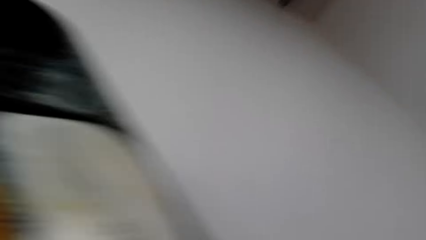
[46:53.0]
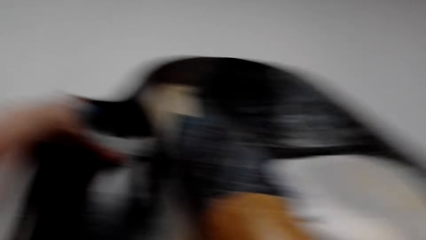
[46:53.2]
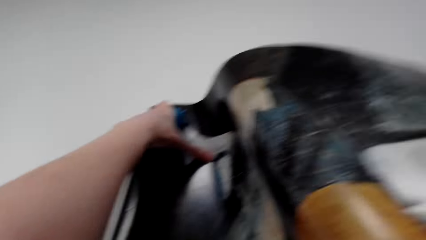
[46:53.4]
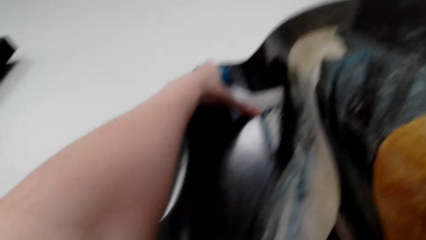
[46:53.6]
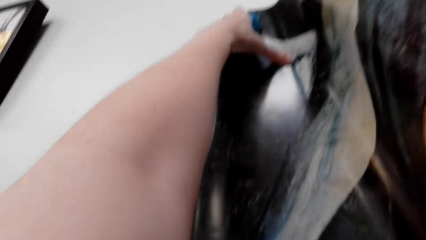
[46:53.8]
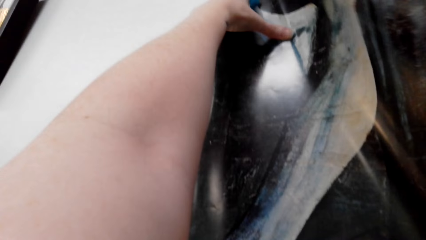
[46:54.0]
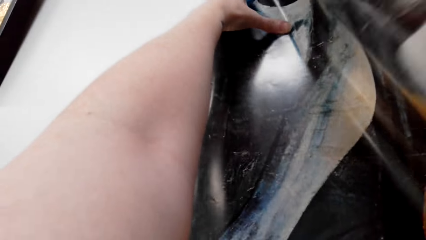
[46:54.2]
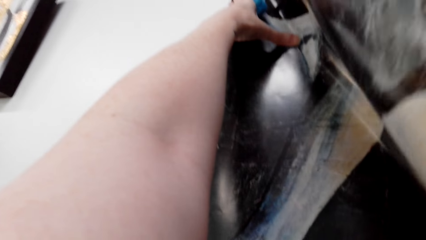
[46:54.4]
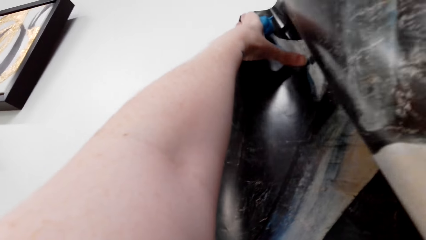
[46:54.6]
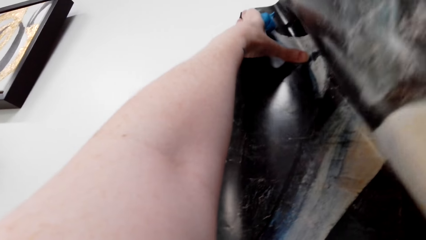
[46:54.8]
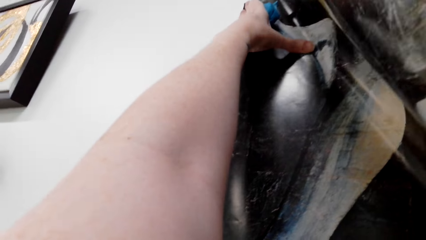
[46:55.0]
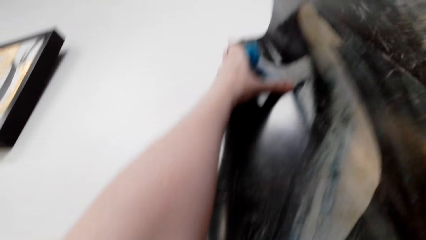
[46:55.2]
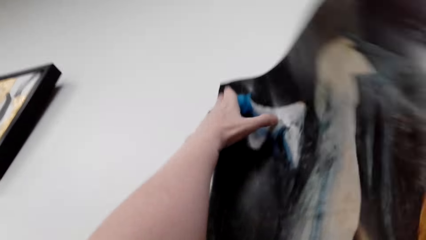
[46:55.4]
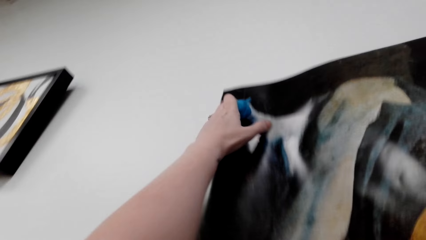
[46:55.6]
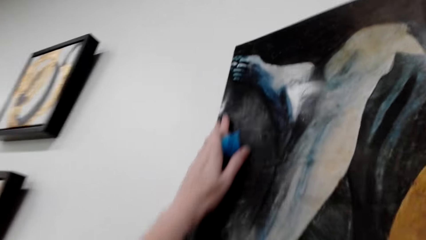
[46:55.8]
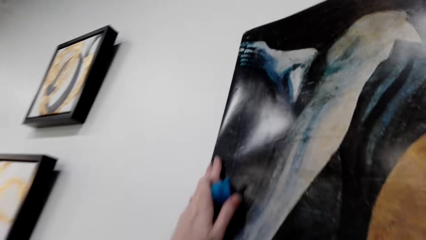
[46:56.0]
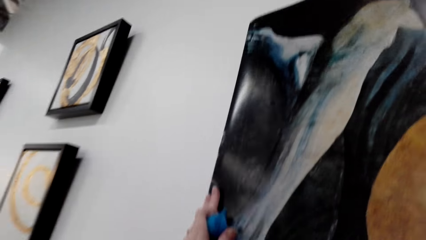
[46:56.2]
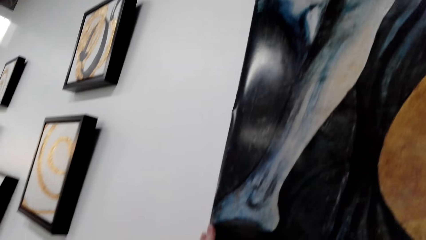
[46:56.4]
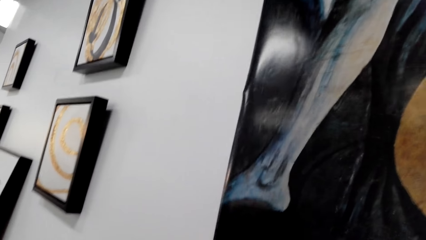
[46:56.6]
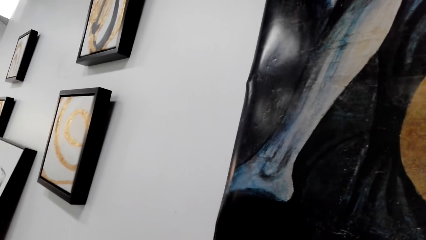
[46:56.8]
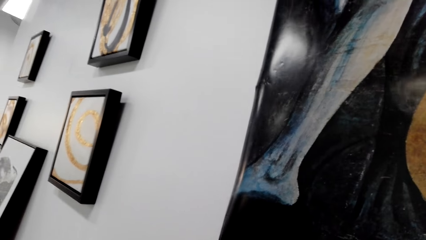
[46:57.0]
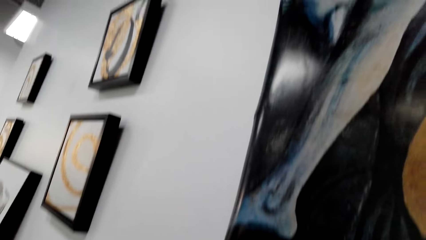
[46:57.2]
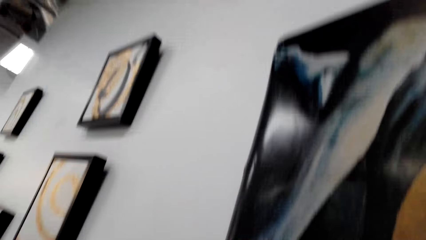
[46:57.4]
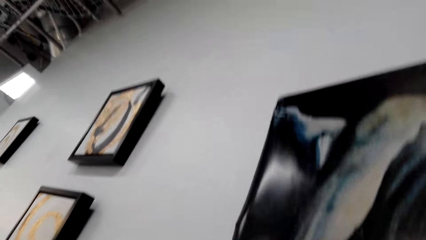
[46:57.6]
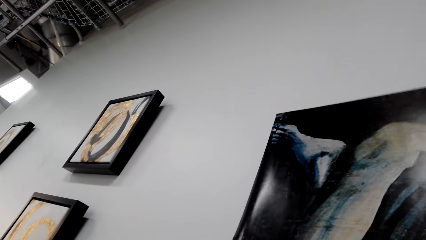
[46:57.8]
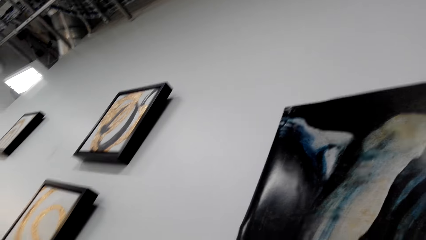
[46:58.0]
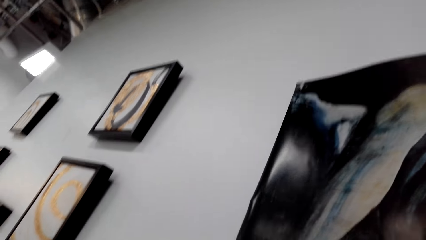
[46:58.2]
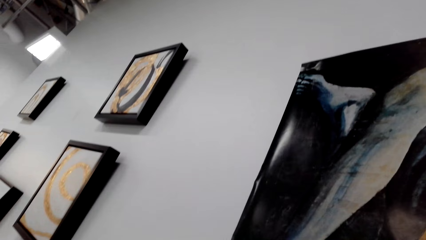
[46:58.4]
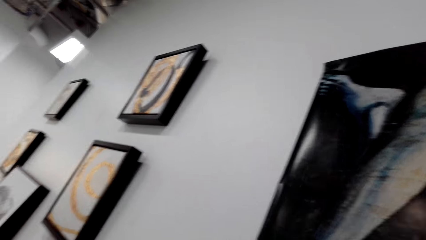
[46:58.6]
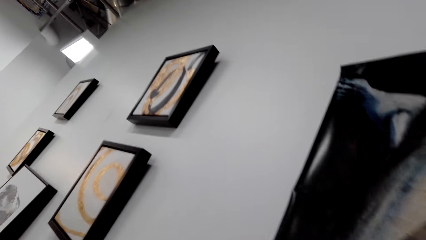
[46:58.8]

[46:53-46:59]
The camera wearer sticks the poster on the wall.

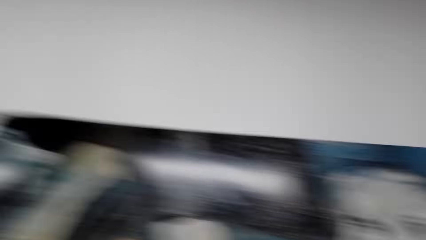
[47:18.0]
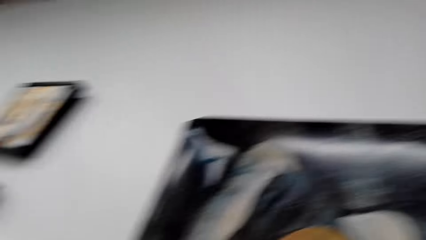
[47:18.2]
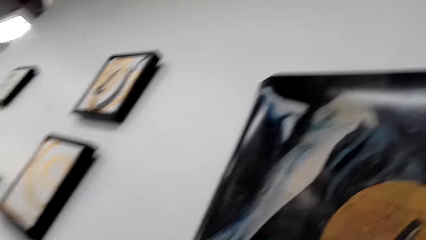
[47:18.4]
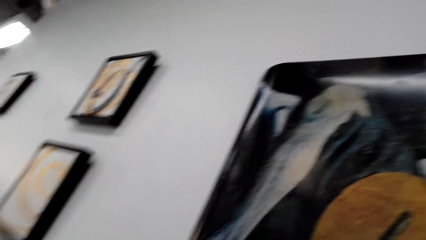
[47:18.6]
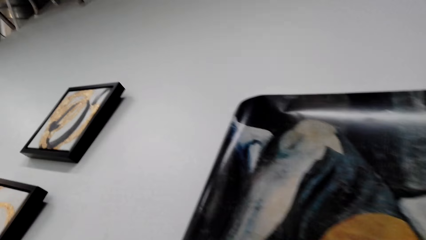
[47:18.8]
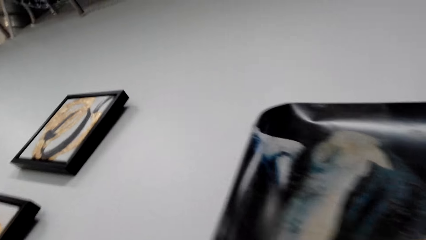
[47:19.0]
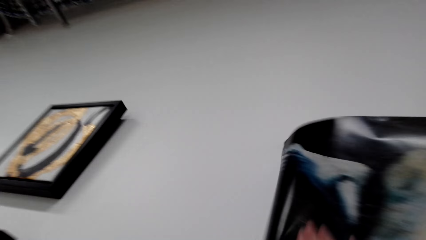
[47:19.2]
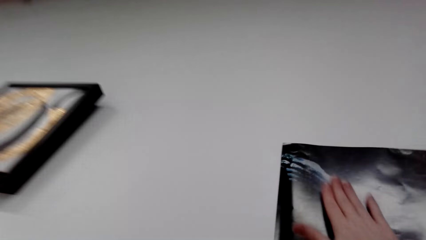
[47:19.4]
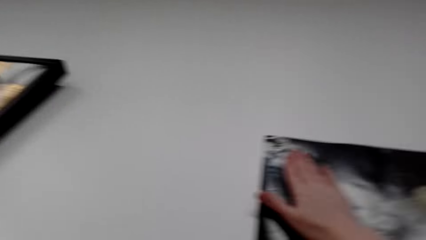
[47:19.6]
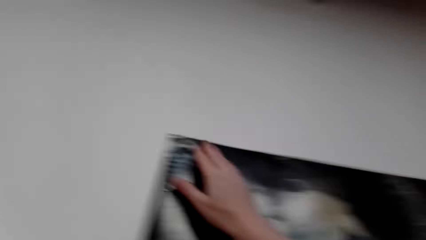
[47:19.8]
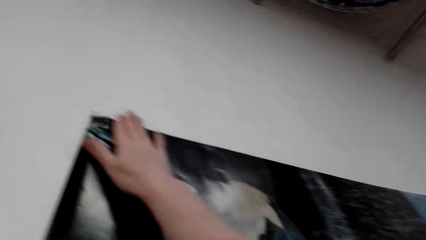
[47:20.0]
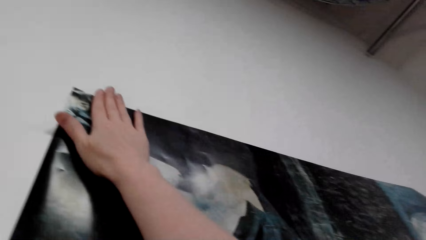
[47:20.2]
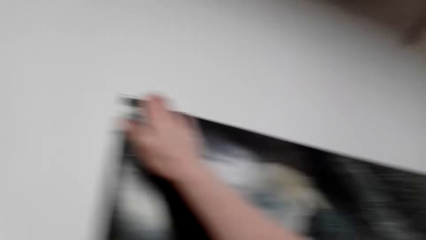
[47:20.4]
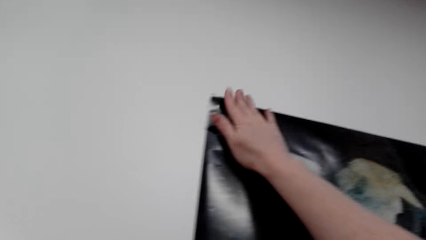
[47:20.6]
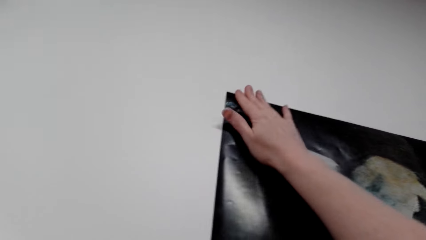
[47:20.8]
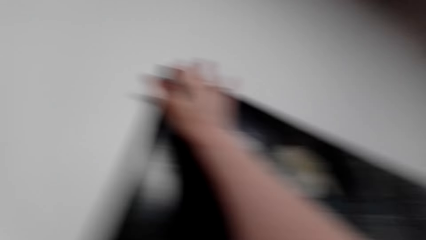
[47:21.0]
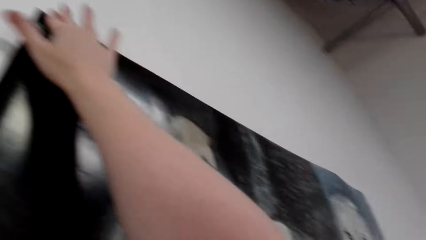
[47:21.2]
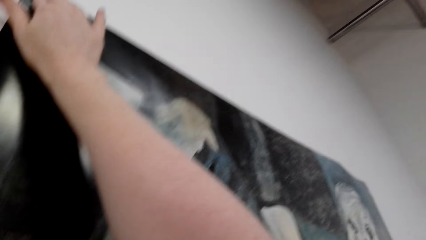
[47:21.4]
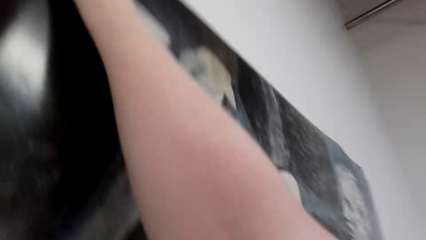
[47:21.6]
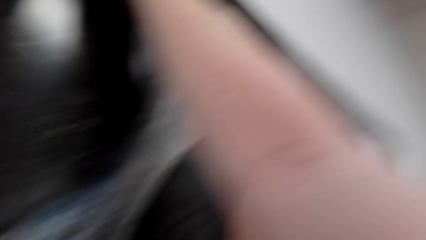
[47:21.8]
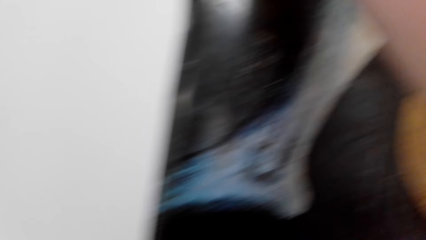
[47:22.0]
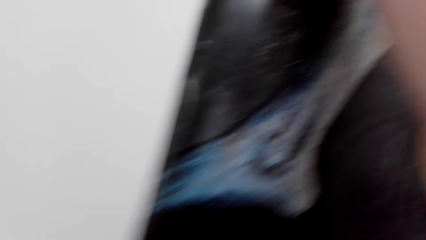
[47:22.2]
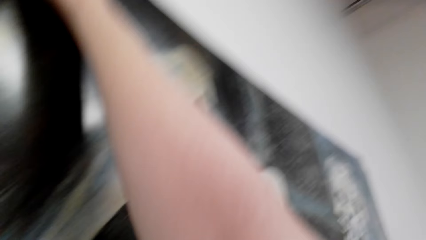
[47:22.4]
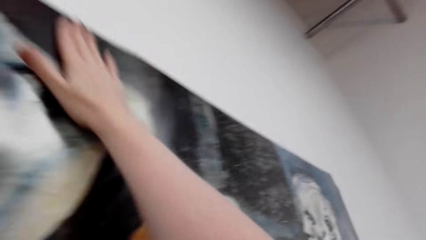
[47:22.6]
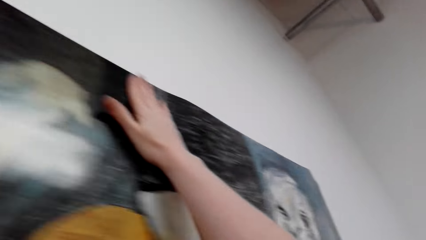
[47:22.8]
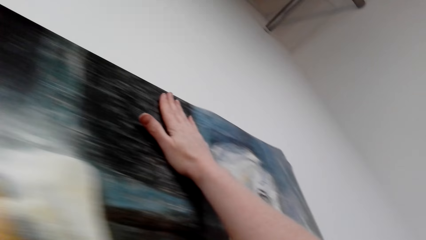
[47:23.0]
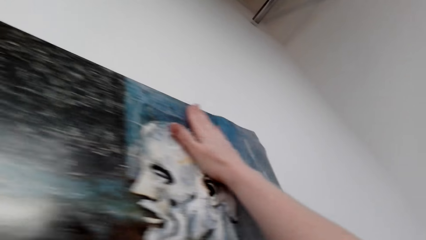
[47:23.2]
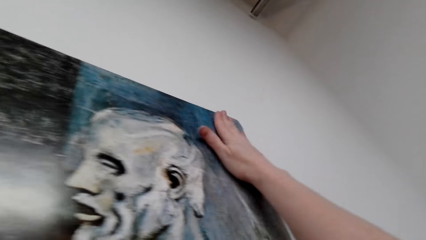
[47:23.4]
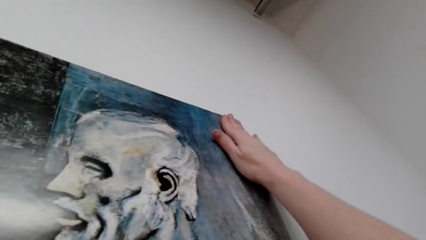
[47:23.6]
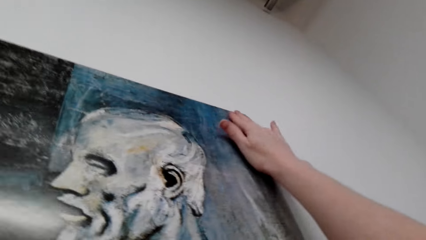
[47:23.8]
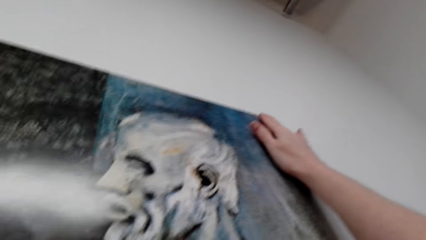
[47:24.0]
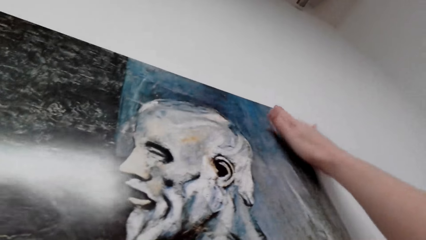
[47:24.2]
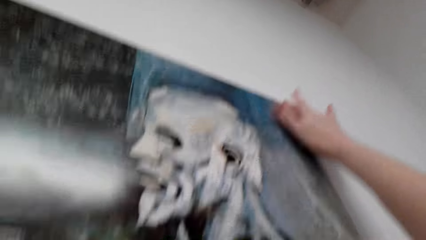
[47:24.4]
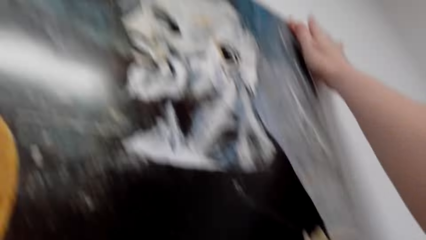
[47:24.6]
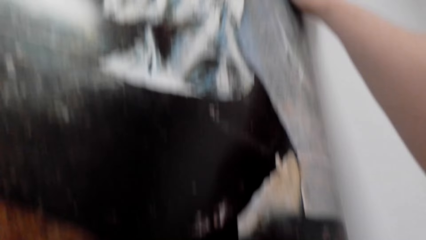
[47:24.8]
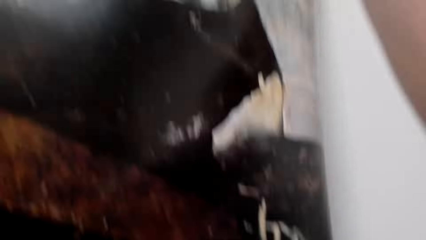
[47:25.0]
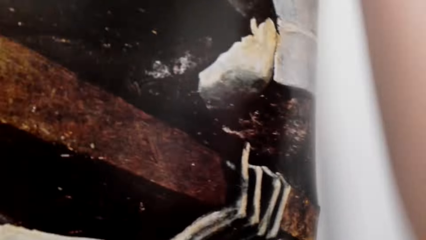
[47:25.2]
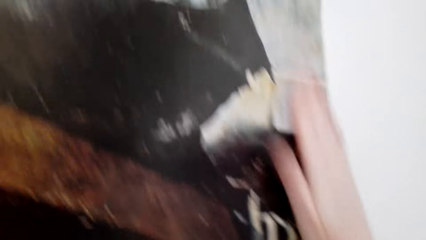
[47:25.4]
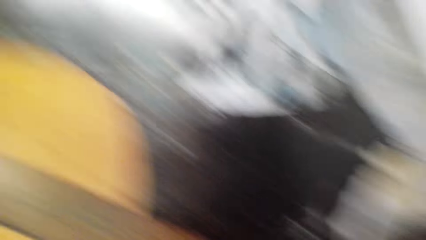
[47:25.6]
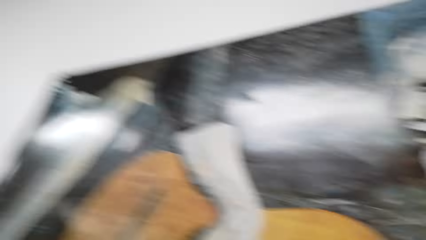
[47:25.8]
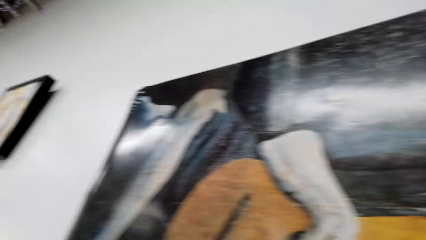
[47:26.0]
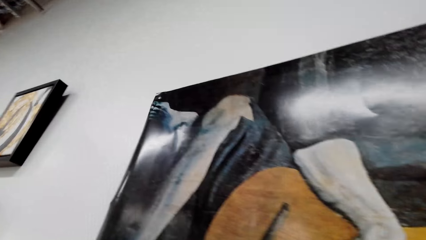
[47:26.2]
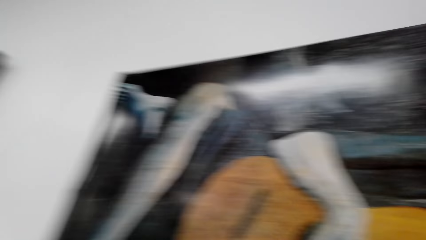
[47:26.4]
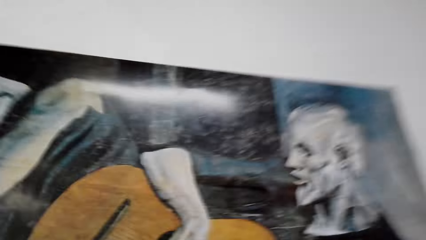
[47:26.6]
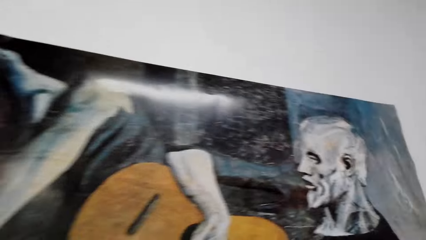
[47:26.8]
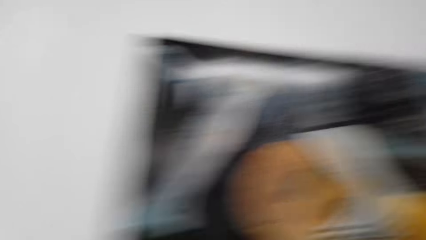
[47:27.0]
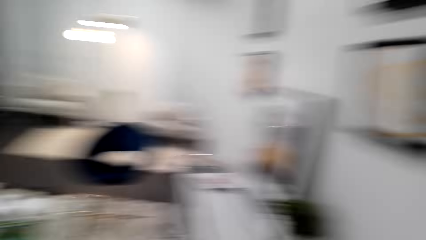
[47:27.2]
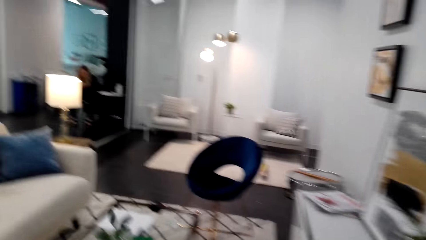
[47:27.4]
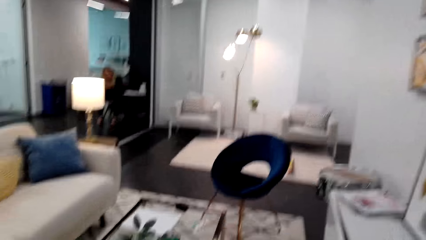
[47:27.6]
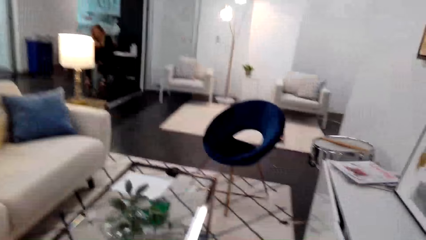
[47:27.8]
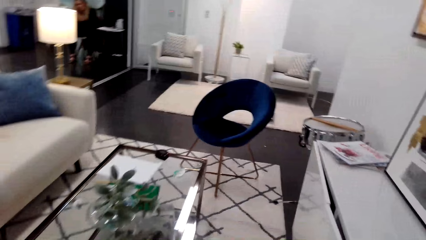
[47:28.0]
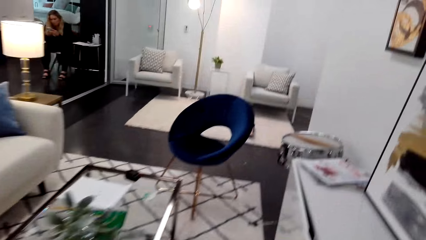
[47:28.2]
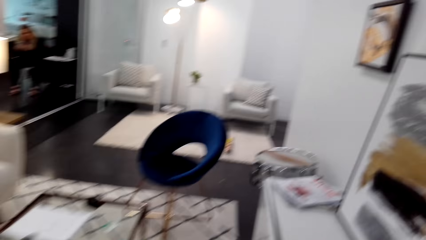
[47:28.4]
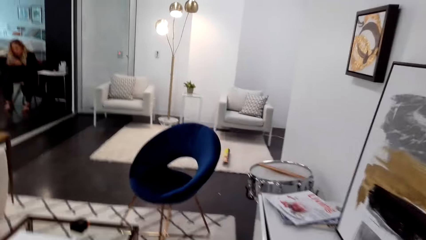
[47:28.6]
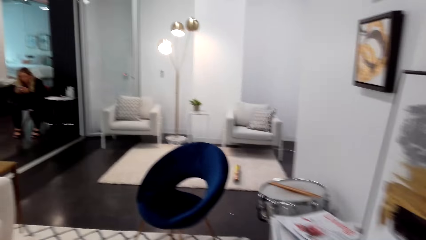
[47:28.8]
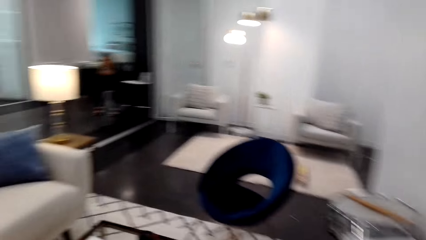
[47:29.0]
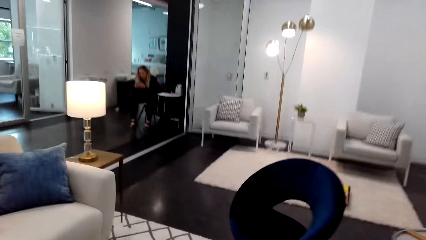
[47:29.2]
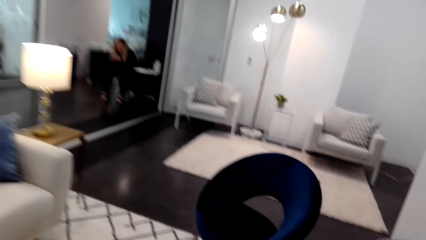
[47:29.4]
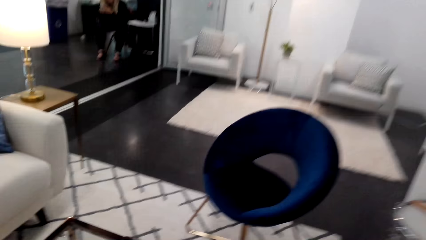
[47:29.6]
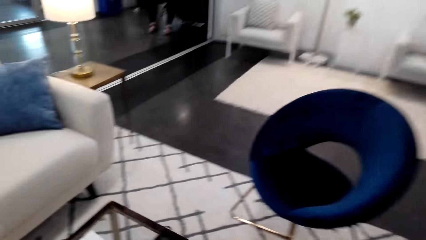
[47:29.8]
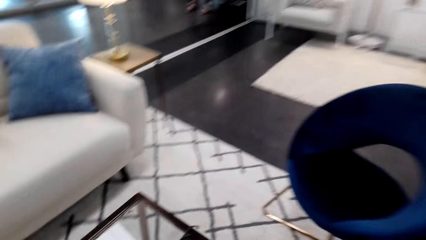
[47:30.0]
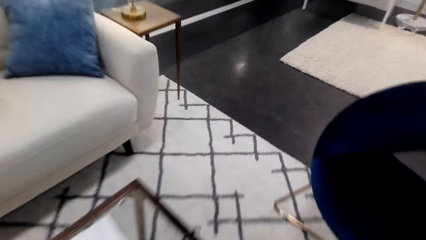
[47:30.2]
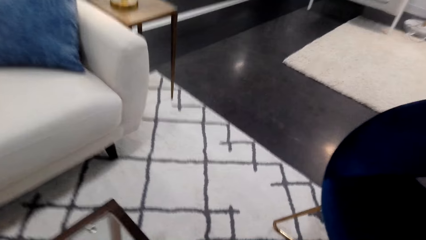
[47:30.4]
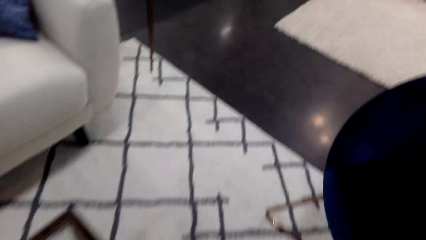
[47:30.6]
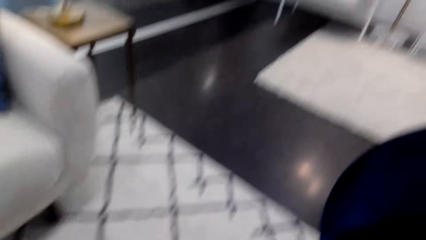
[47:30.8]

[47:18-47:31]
The camera wearer straightens the poster on the wall. They move around the room.
